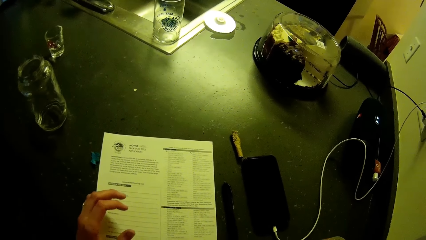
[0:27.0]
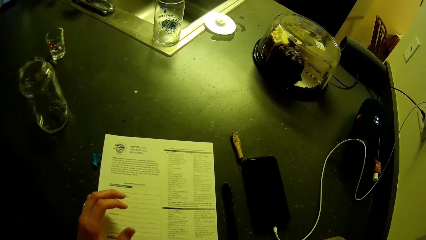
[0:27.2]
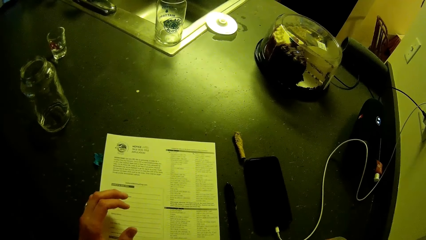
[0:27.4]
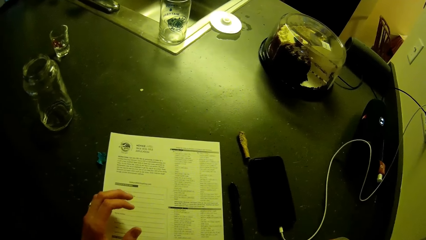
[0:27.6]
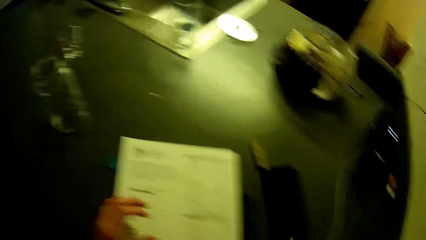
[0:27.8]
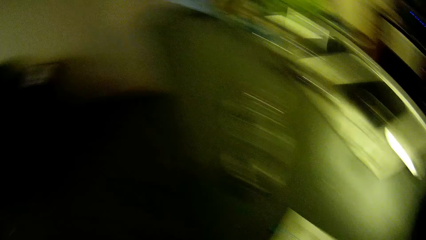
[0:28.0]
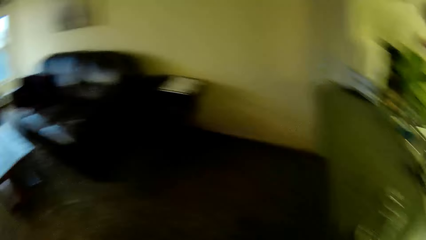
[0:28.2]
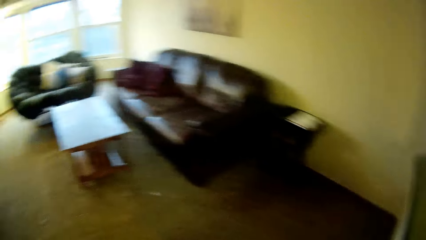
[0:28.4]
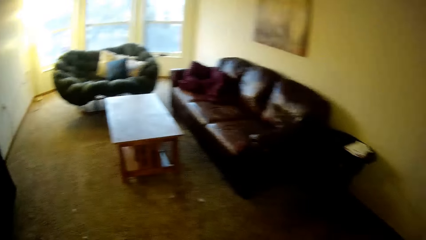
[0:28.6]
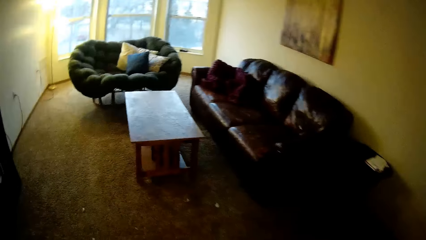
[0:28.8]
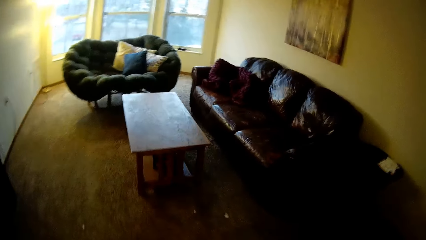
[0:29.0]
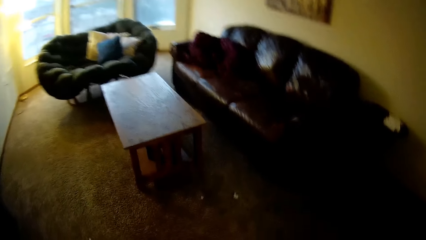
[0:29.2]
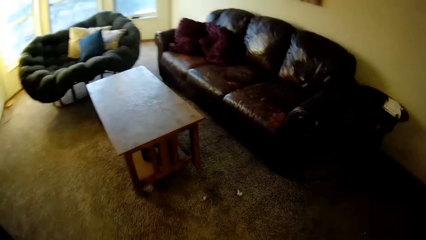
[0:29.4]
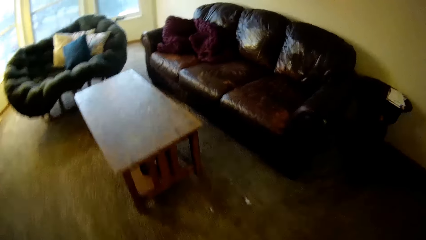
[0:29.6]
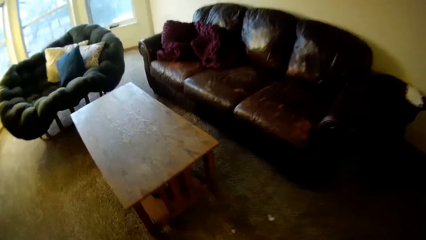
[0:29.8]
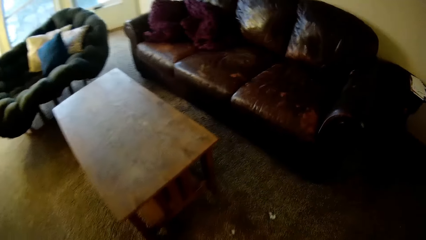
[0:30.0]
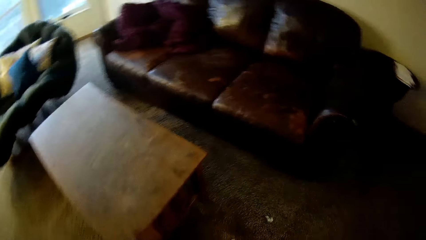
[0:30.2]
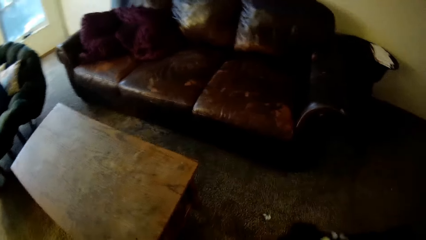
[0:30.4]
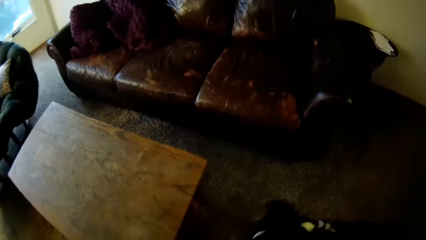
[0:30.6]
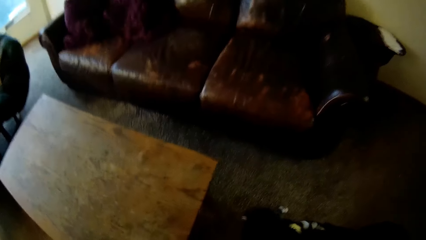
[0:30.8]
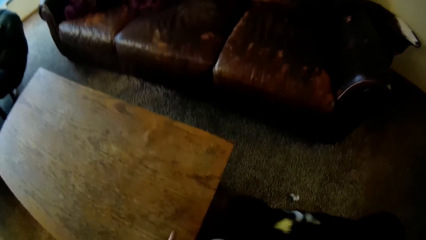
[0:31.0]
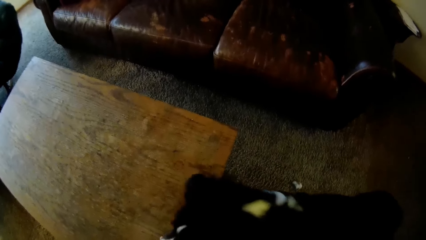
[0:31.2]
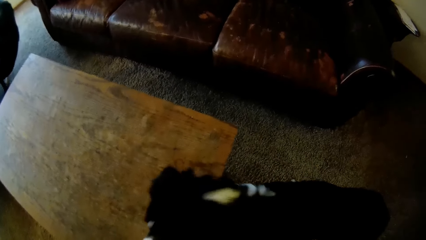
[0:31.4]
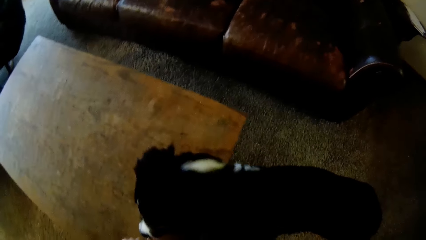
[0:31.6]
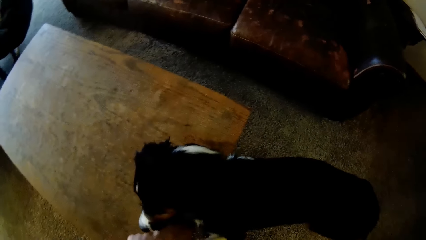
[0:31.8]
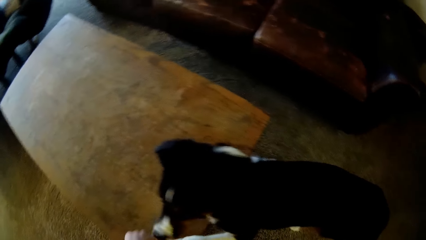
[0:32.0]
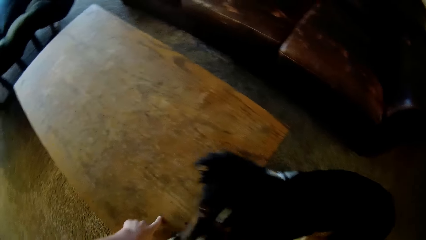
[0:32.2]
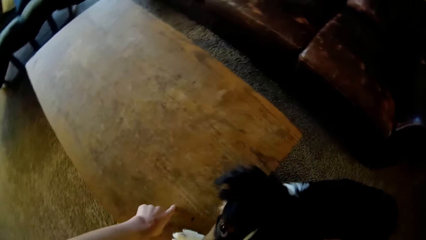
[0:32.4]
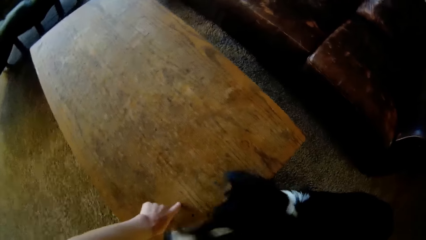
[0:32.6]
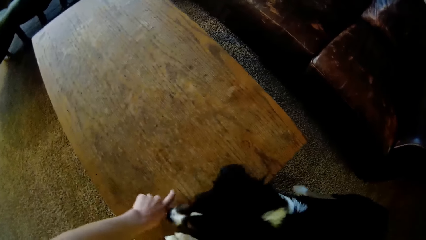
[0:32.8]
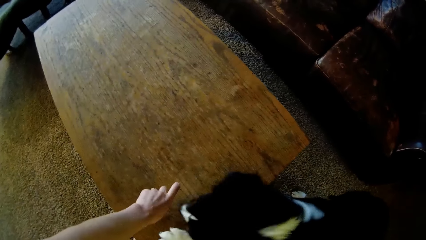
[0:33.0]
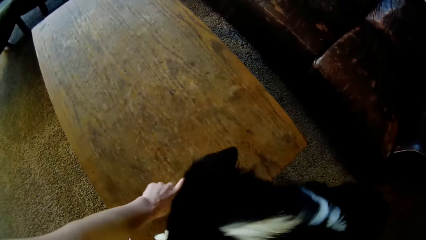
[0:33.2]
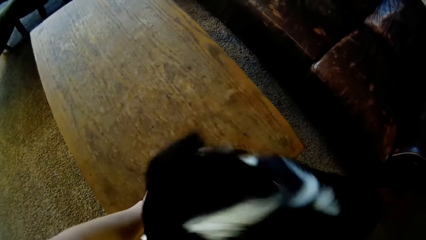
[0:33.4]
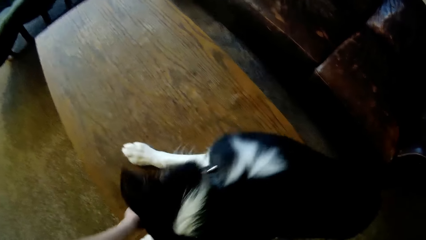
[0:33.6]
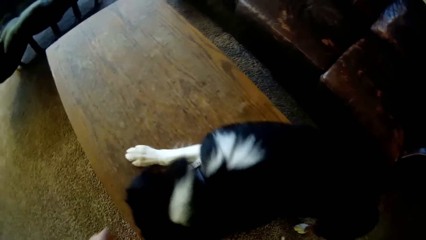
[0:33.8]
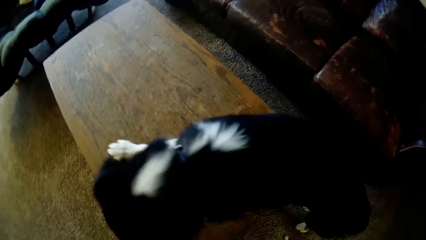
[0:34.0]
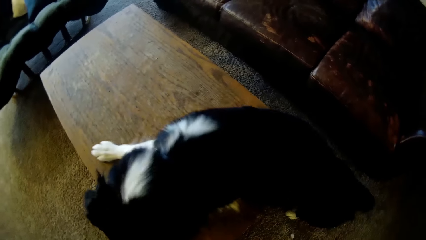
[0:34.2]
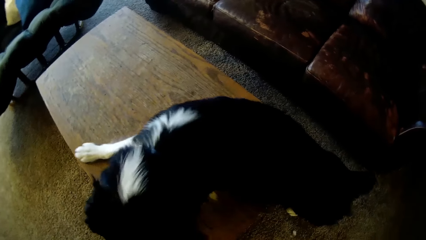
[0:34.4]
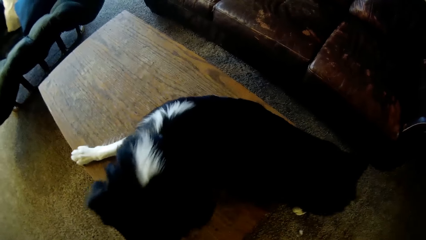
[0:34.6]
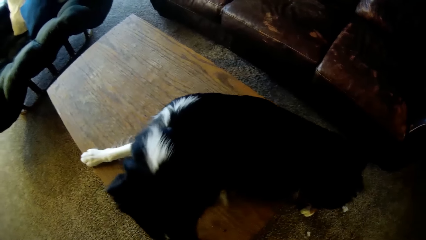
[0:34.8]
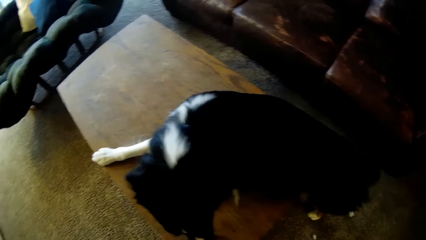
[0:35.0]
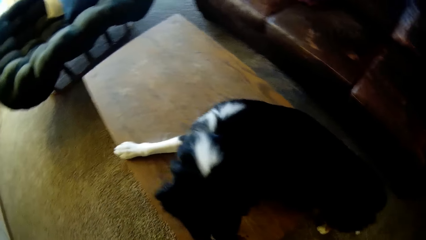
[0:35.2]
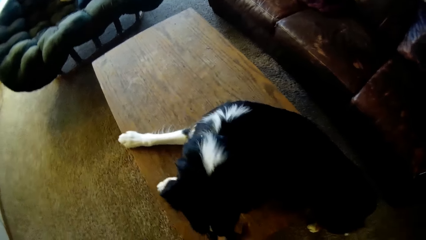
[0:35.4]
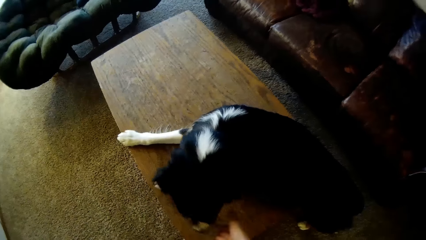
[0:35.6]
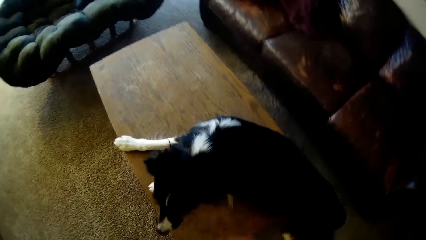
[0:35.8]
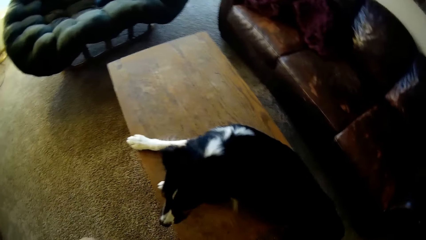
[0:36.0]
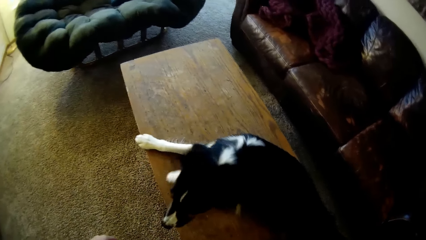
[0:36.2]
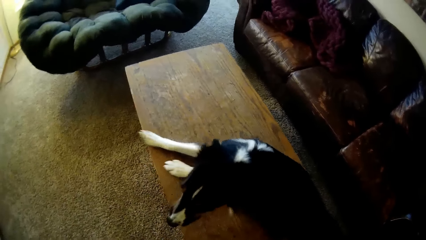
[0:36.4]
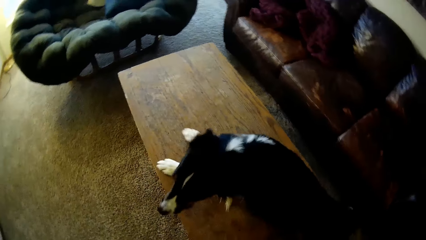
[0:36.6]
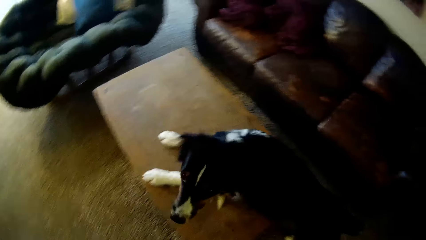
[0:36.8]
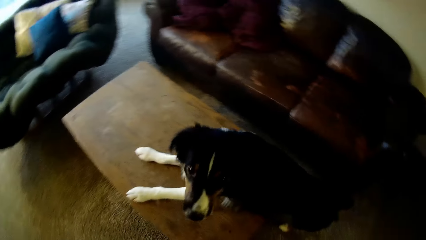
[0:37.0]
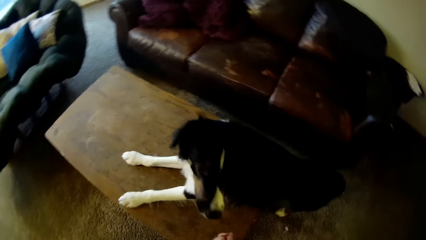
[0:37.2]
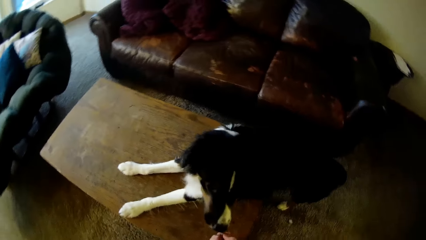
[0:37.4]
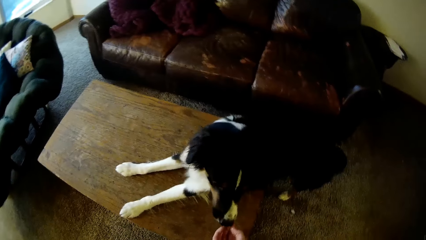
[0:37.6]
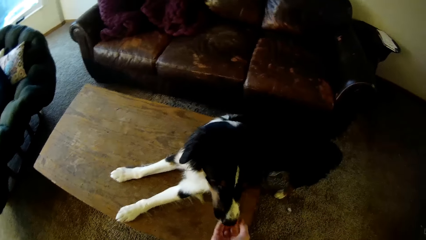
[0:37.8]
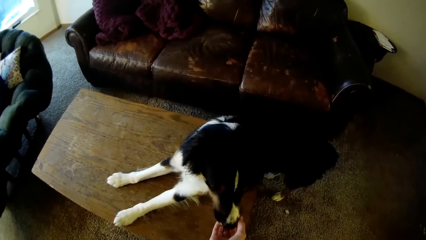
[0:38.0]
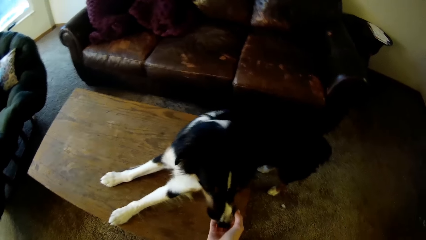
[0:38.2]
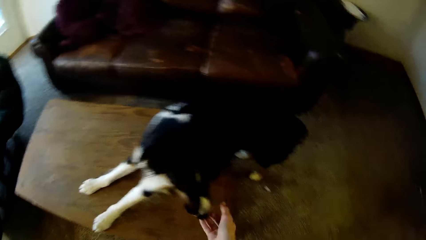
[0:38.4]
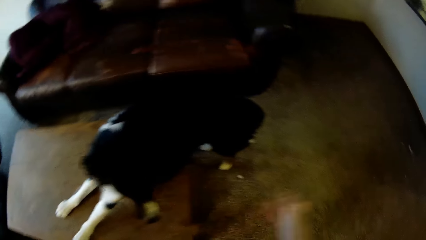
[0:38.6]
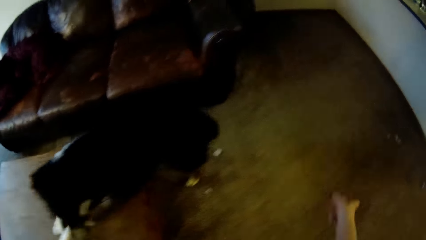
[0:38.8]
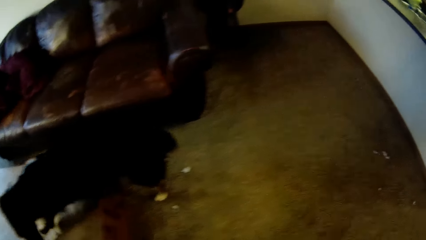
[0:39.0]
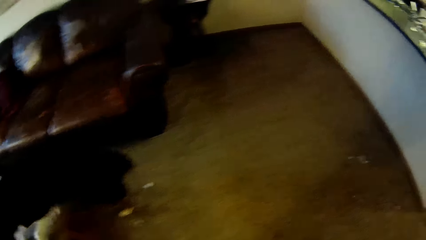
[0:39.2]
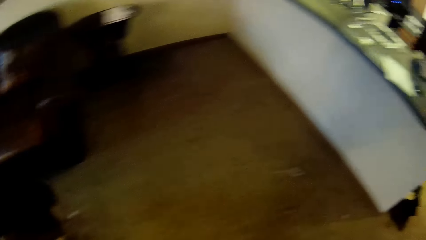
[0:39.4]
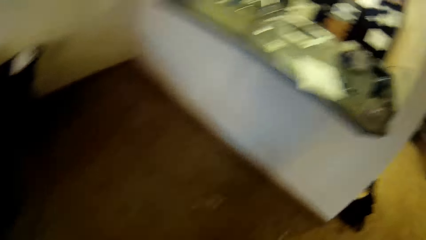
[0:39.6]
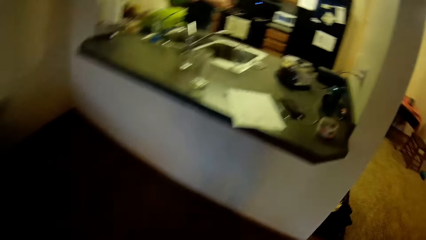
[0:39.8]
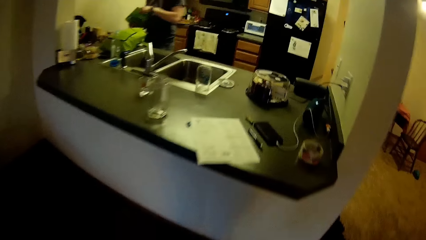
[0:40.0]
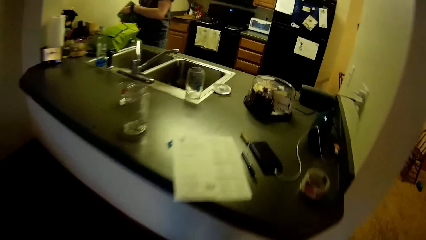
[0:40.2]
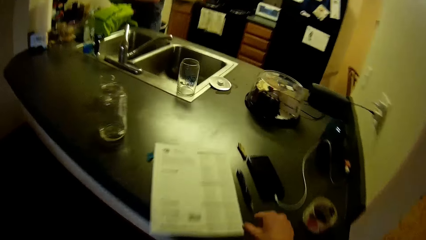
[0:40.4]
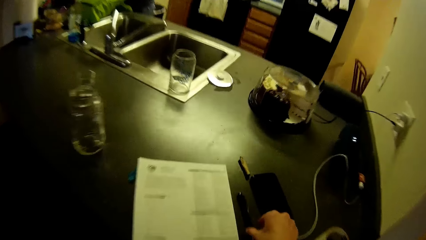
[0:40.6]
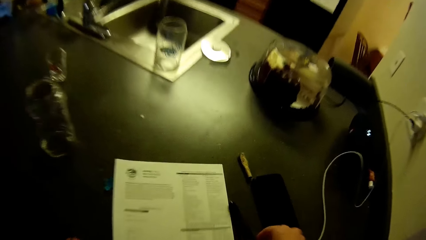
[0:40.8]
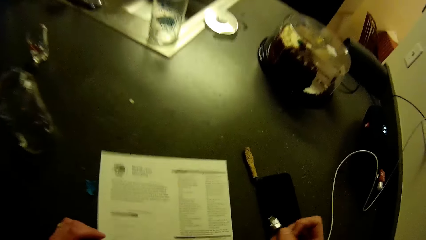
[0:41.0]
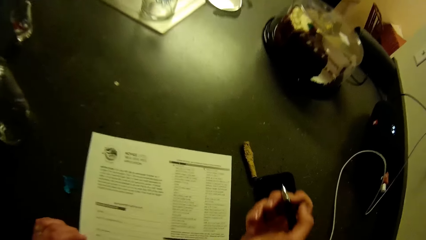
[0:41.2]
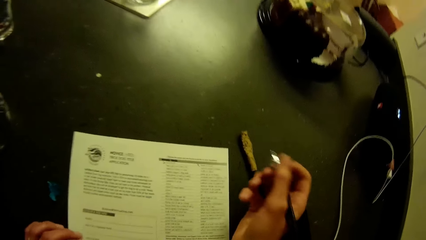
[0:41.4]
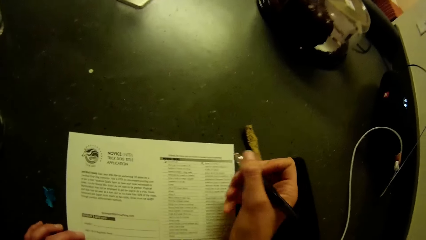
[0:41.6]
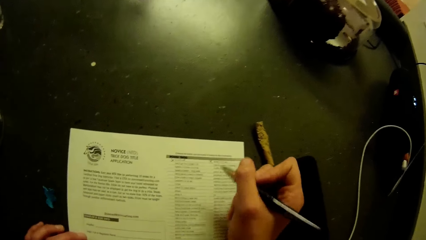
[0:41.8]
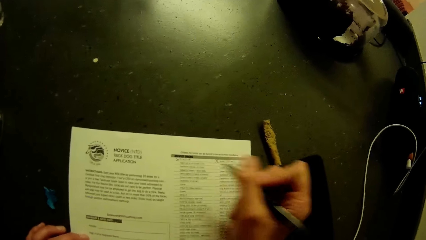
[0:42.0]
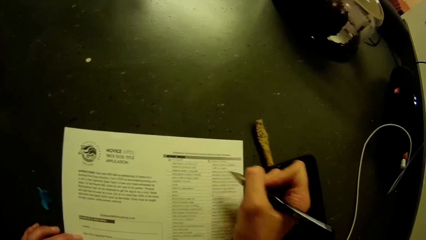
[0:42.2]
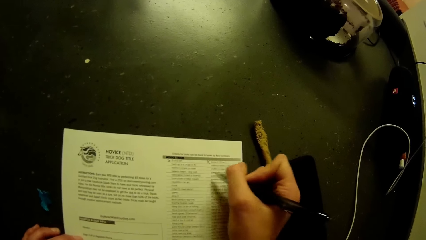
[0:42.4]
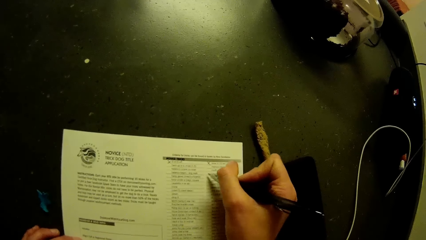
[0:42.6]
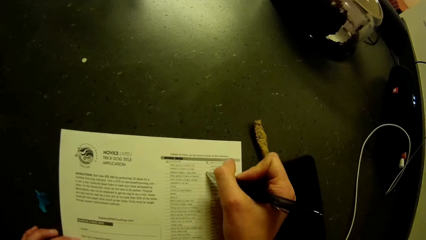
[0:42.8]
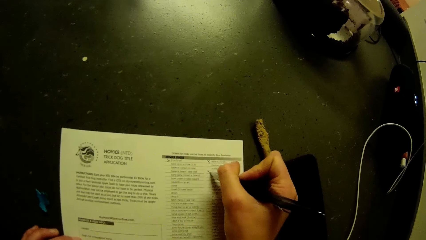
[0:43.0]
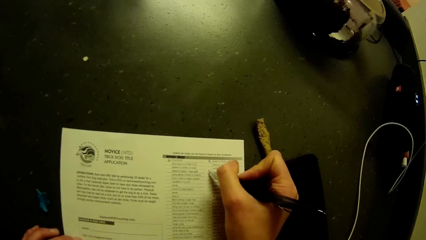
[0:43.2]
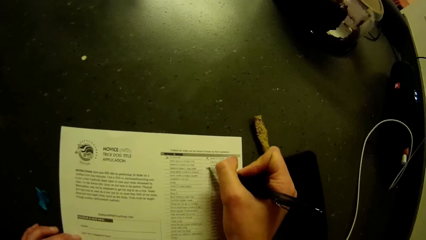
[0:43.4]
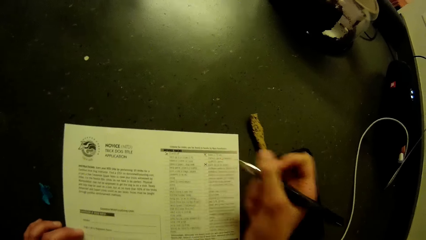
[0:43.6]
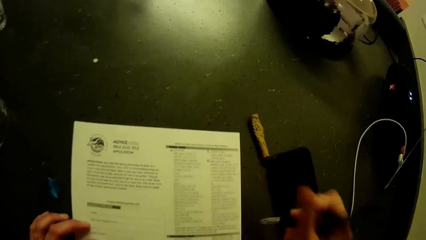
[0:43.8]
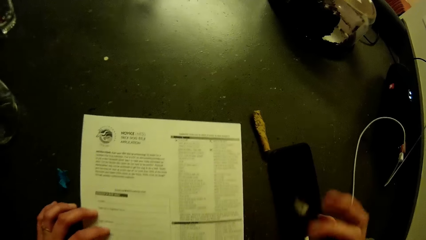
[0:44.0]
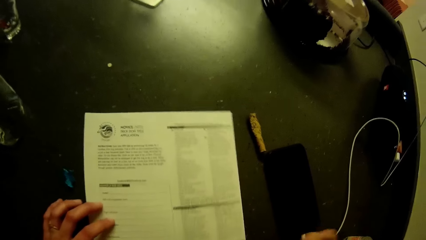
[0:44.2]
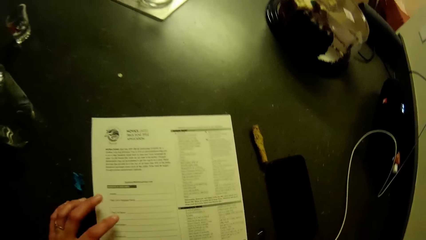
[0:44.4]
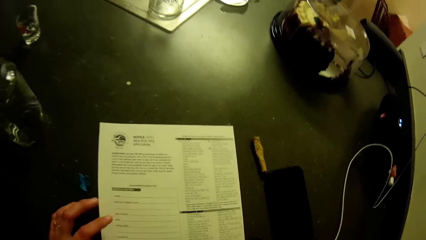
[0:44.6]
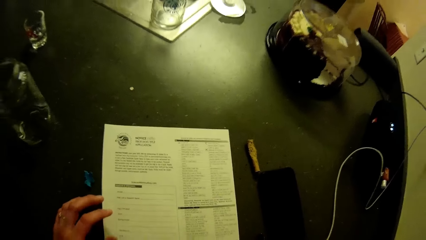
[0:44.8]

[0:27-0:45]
The camera wearer walks around the room. She trains the dog with a table. She taps the table top with her finger. She touches the dog's mouth. She touches the dog's mouth again. She walks around the room. A man stands in the room. The camera wearer picks up a pen from the counter top or kitchen slab. She fills an application checklist on the kitchen slab. She marks the sheet of paper. She looks at the sheet of paper.
